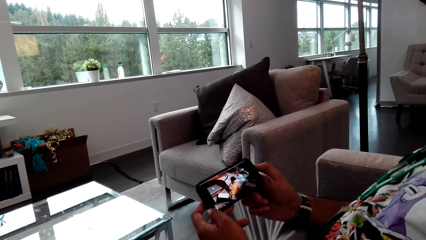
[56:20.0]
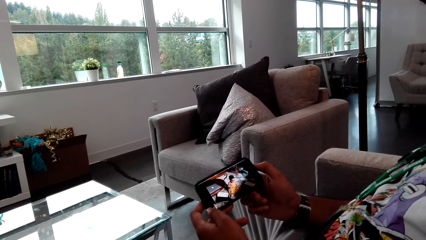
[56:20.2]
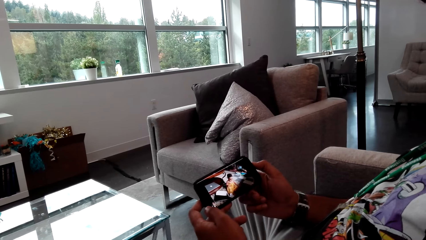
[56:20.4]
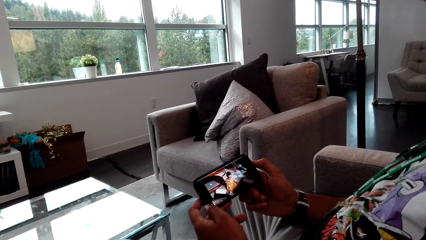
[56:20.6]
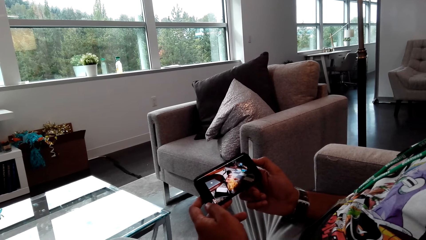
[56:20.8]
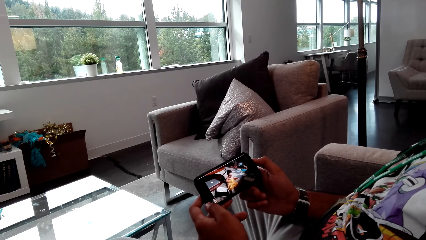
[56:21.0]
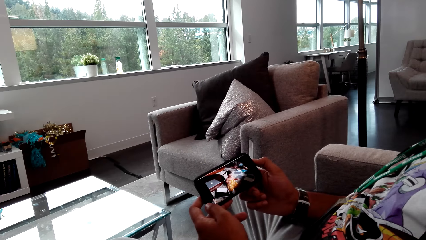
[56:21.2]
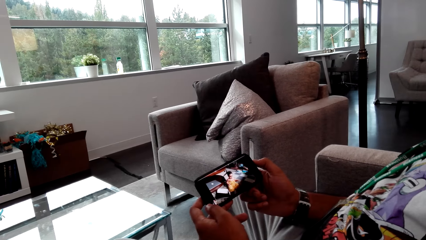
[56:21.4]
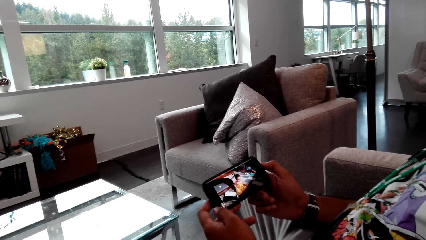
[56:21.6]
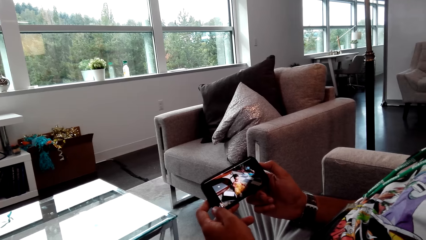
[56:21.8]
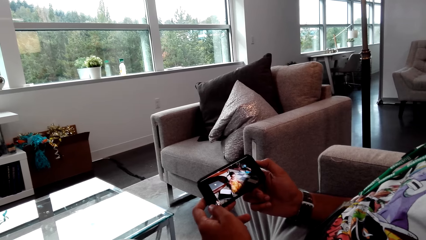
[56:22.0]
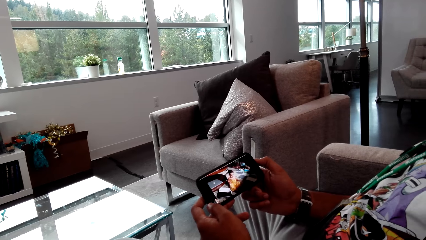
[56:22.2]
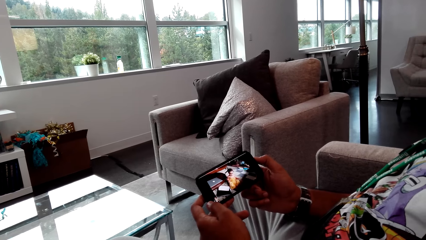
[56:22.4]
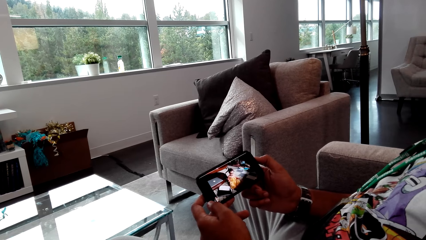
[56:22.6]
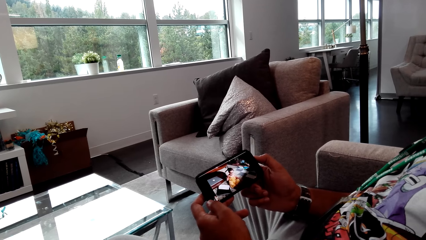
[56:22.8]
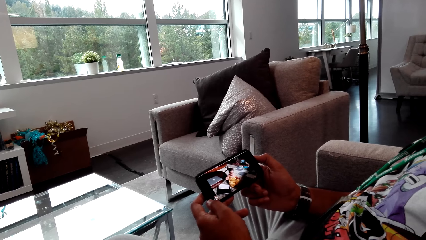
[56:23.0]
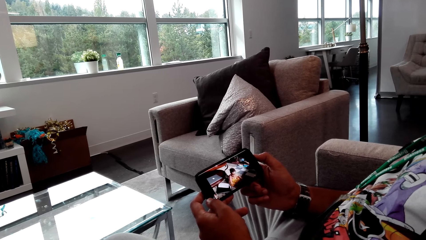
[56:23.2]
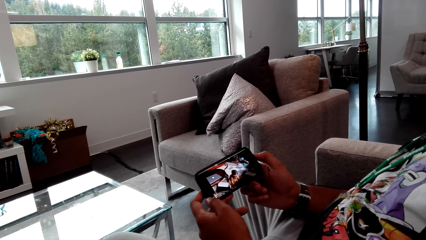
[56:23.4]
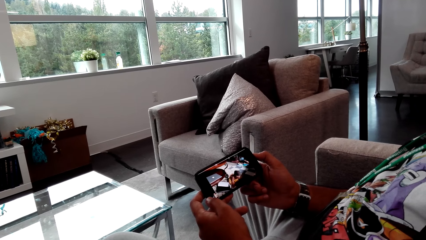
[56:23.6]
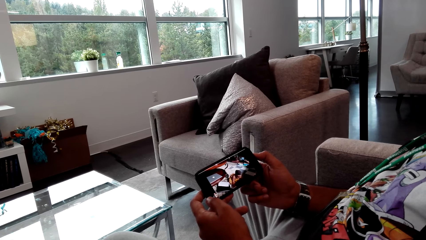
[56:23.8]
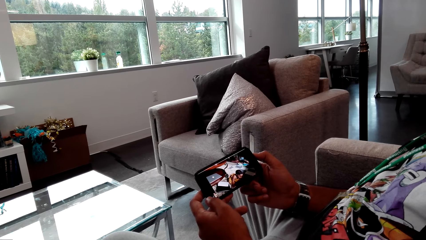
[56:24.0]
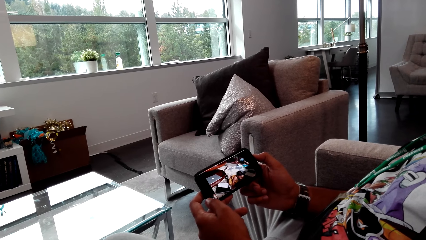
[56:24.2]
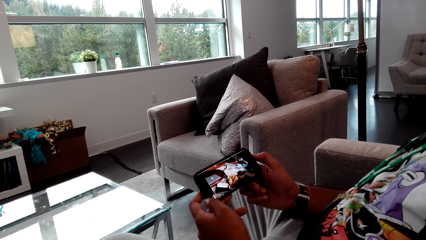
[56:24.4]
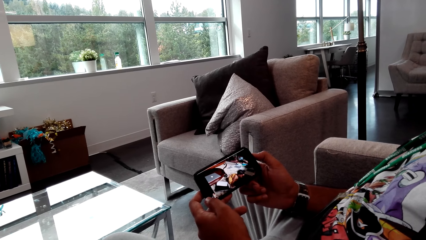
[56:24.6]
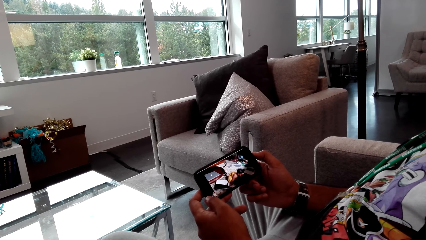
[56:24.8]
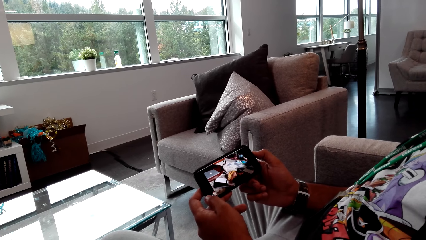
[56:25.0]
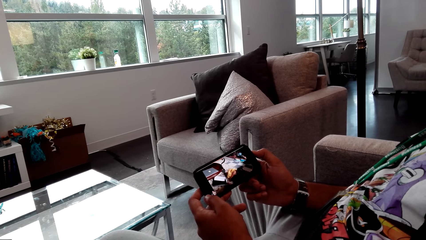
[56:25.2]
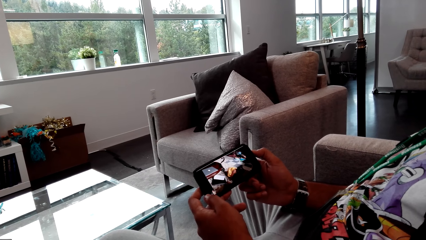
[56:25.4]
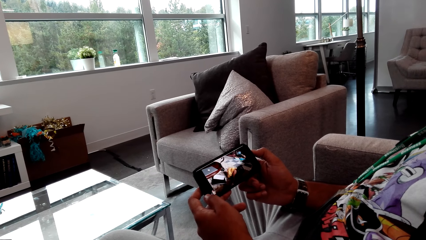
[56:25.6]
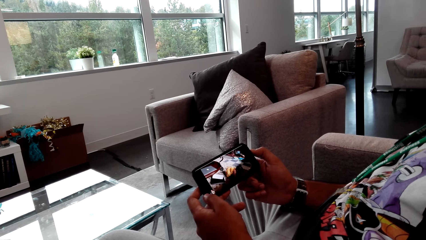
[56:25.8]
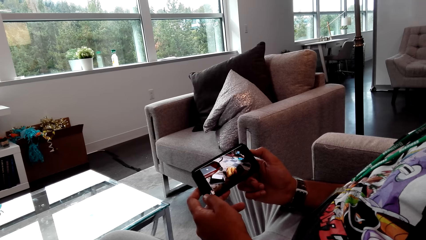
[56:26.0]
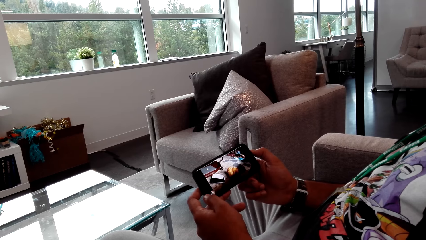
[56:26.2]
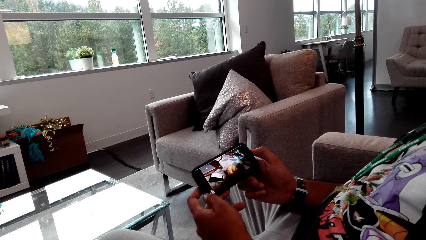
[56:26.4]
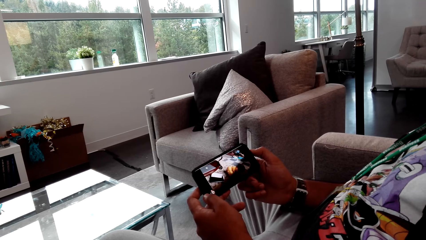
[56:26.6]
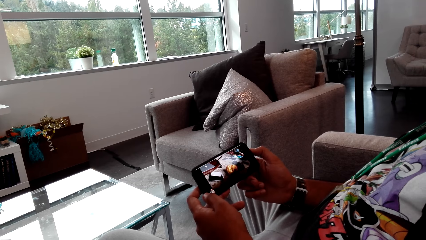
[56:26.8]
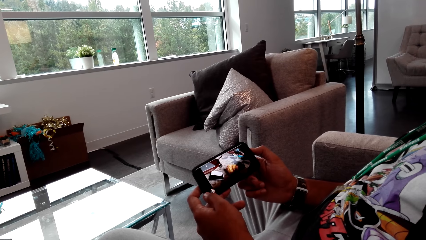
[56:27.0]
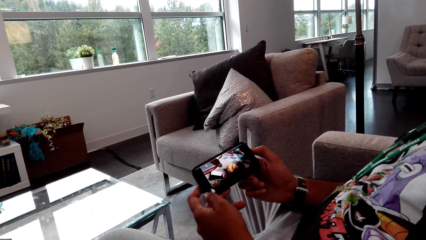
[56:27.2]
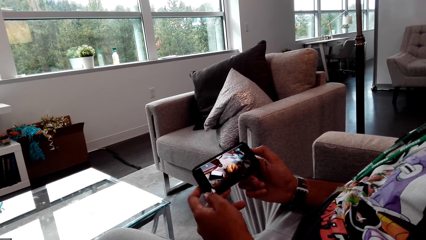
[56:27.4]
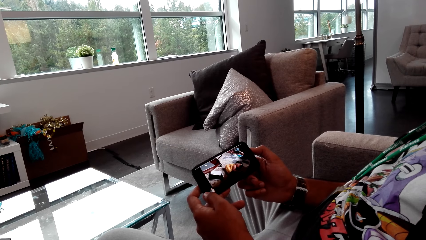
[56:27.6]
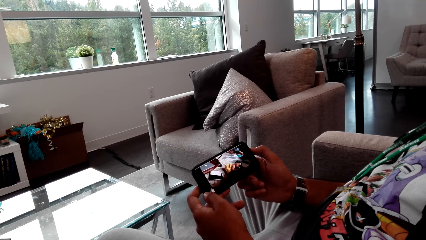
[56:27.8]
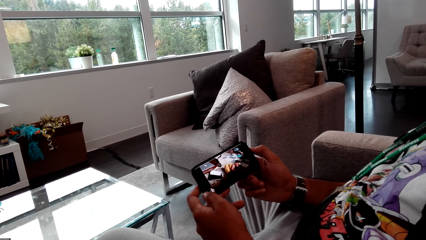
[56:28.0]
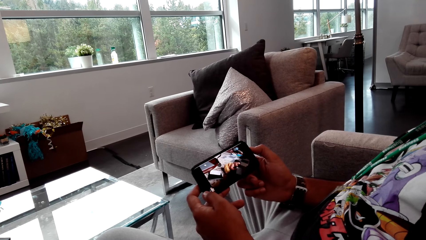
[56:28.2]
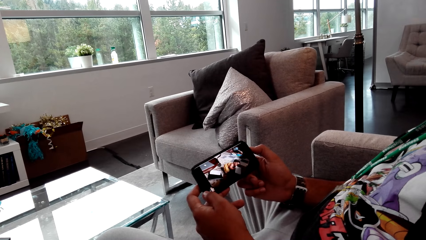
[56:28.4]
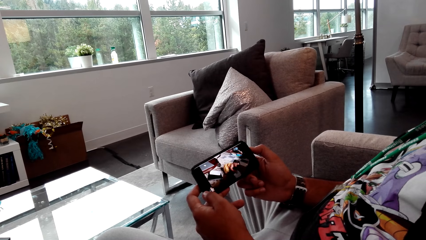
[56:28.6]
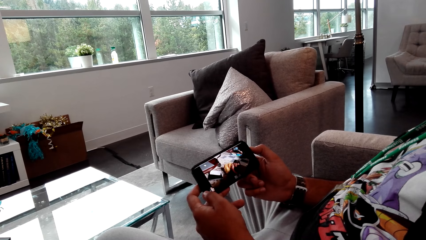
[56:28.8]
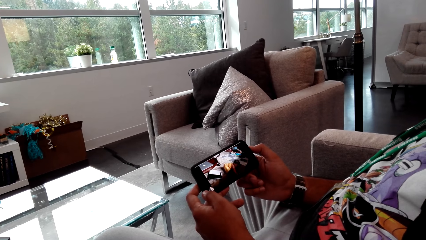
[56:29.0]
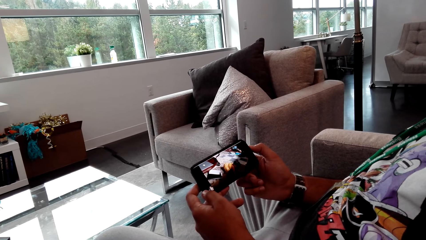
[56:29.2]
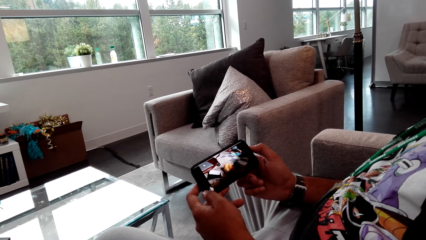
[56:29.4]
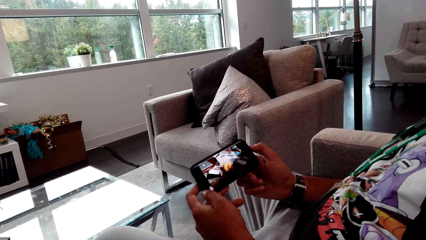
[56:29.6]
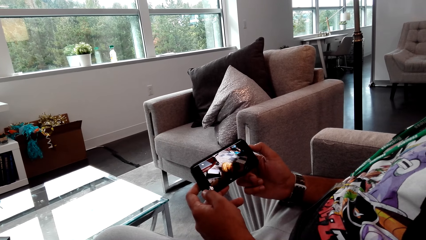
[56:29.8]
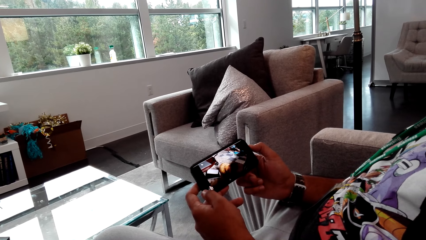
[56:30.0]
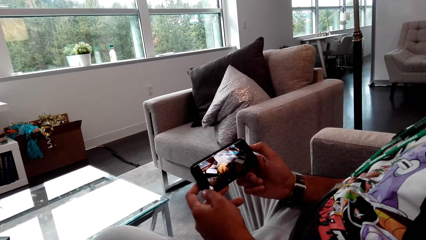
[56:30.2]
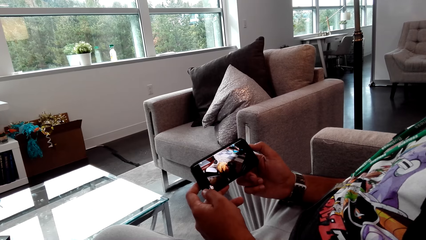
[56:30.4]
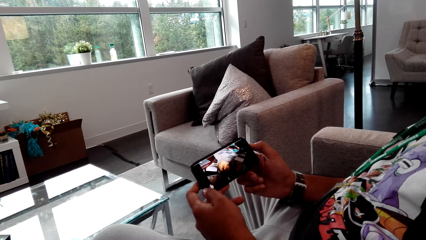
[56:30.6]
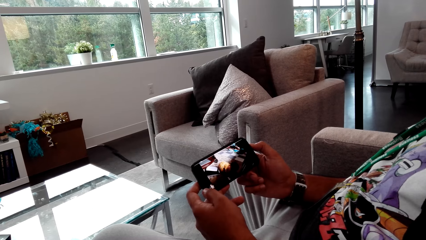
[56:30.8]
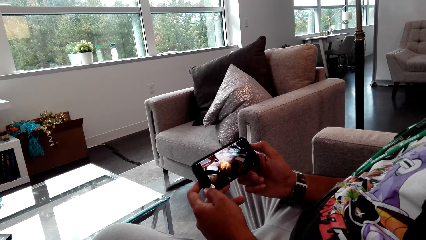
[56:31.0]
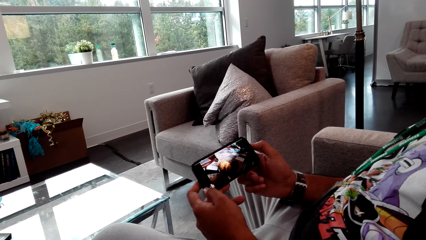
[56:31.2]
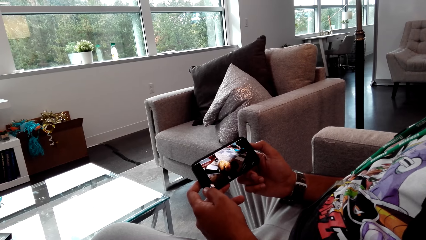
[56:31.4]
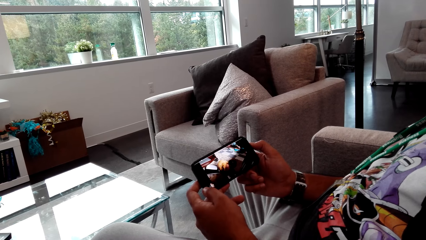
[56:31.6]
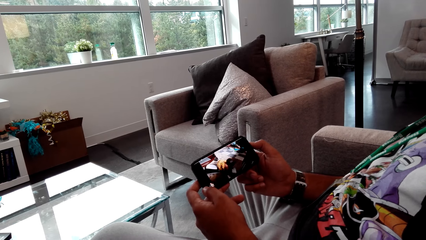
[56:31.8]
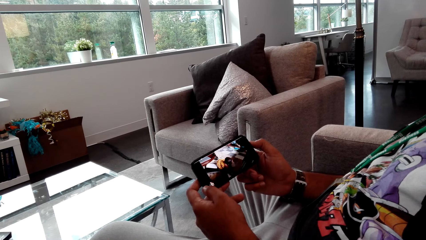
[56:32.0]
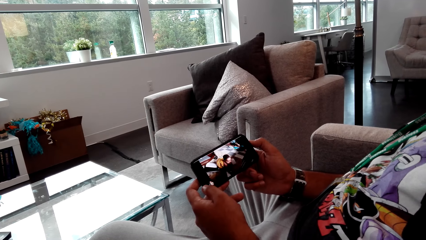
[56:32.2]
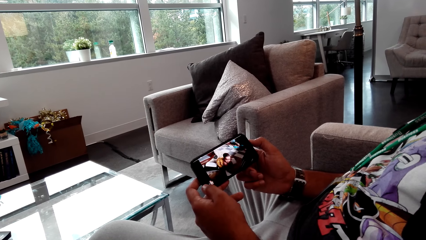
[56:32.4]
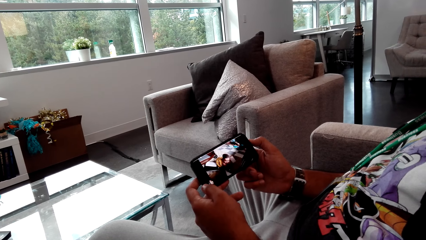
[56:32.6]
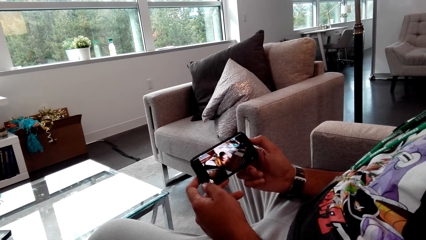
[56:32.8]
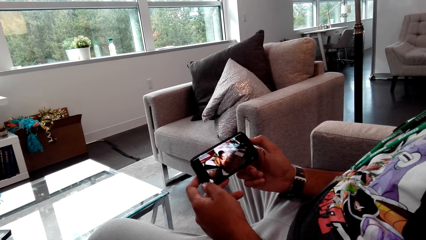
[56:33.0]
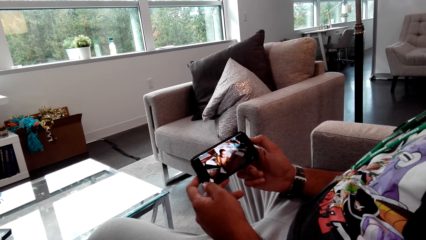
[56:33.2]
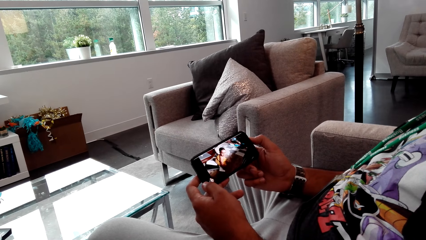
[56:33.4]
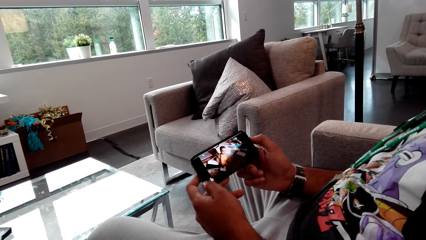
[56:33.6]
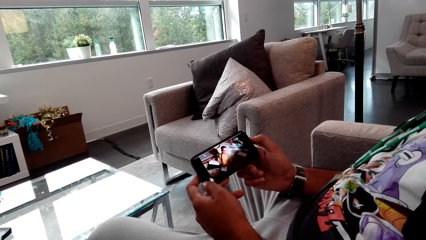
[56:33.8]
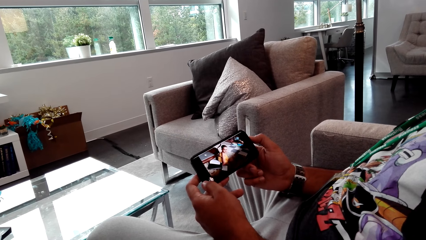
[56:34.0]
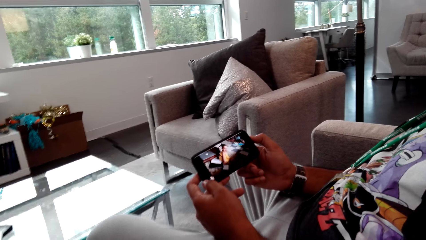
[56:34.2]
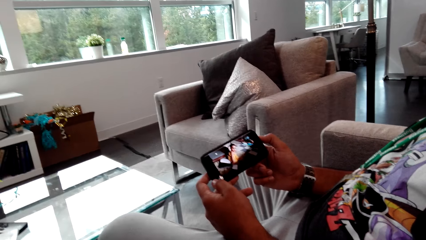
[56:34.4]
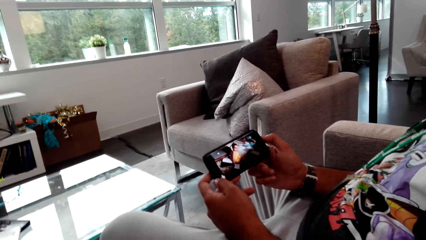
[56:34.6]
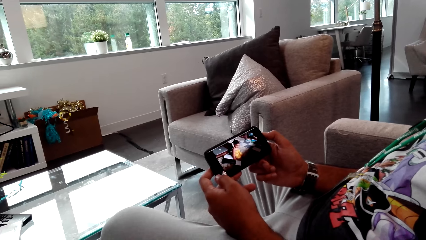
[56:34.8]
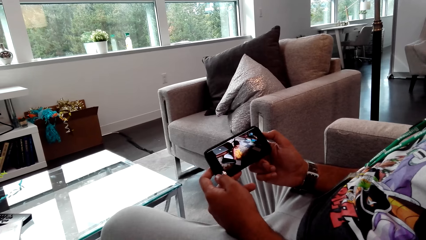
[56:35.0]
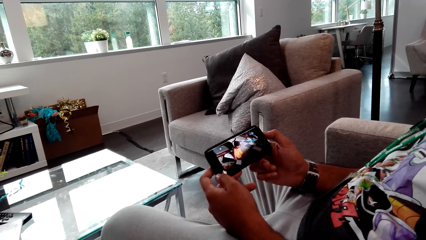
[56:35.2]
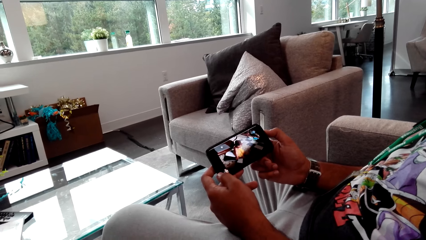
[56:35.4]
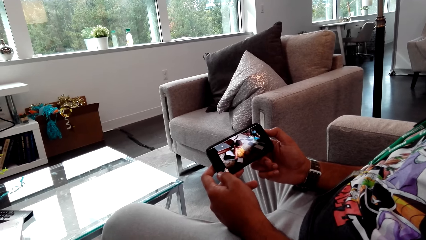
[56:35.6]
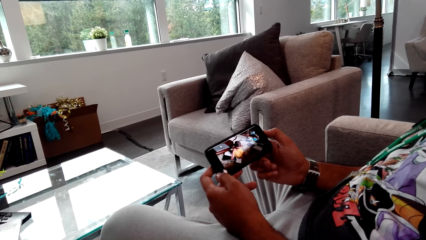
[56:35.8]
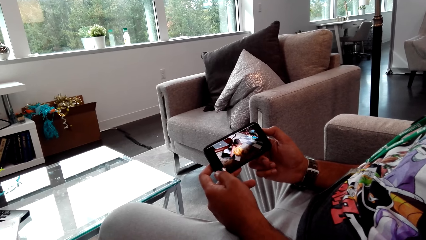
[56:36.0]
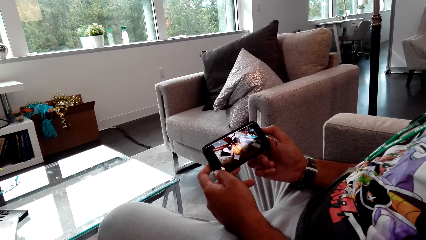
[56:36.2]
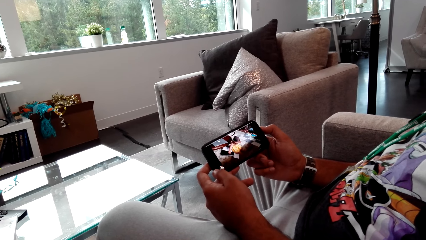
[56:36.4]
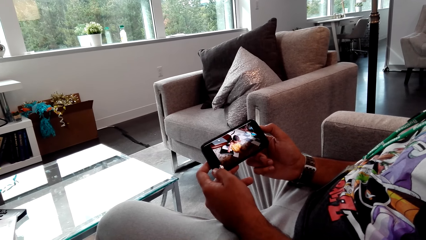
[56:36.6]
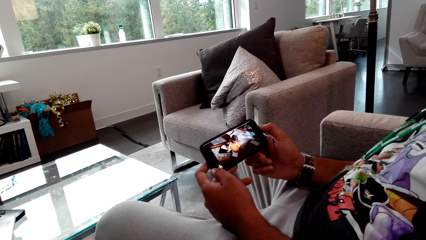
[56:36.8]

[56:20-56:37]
A person watches the phone video with the camera wearer.
